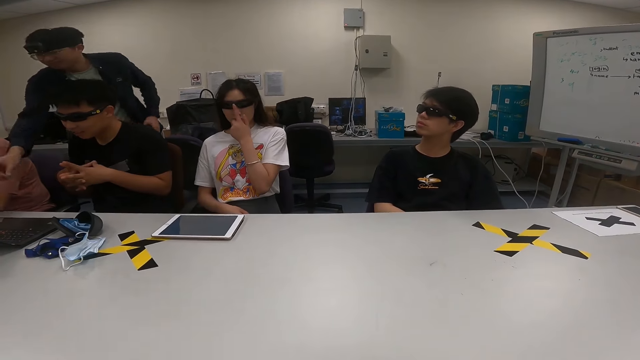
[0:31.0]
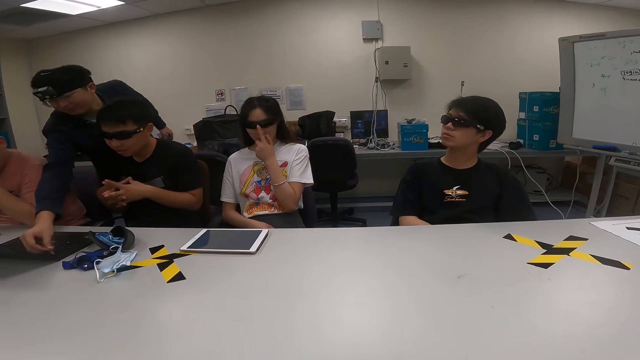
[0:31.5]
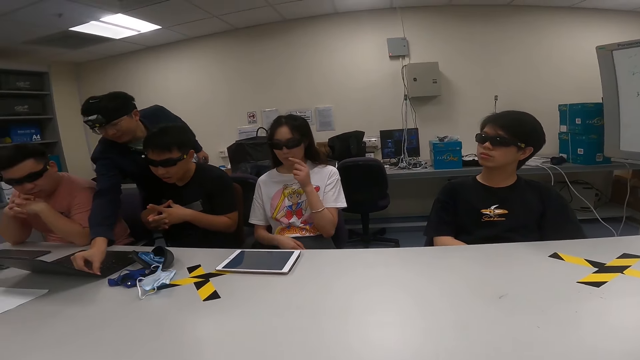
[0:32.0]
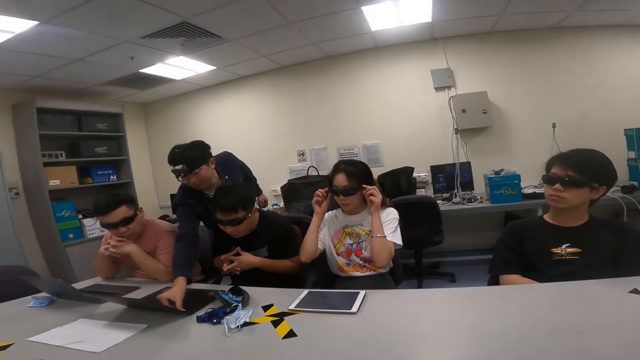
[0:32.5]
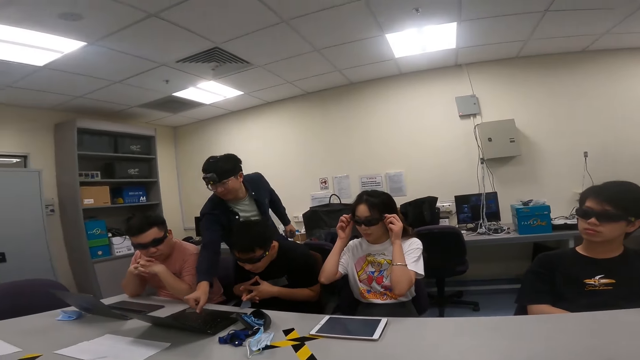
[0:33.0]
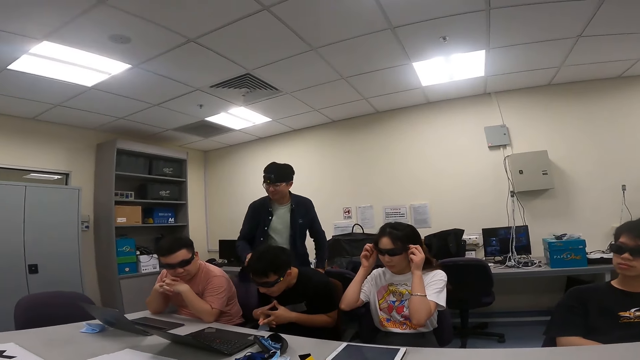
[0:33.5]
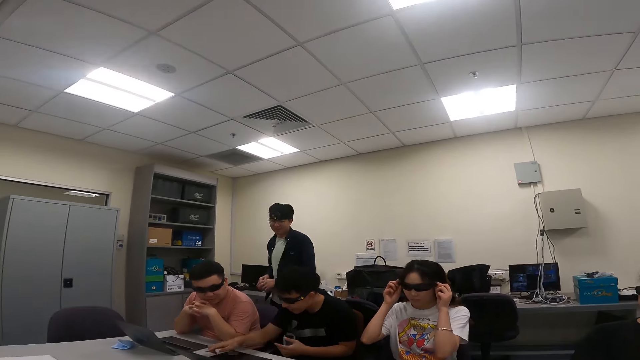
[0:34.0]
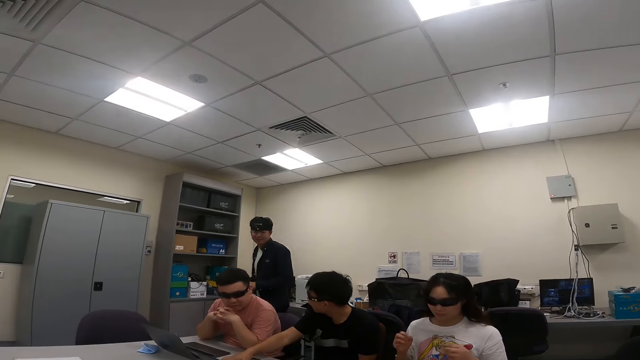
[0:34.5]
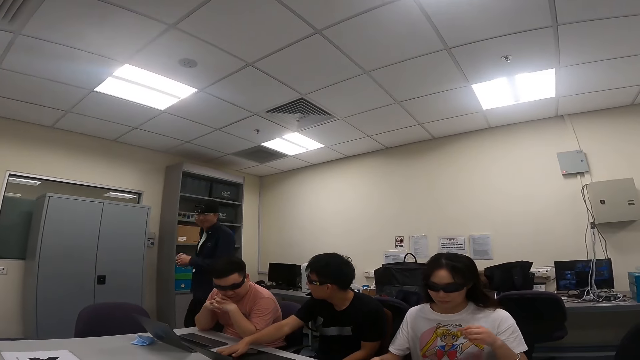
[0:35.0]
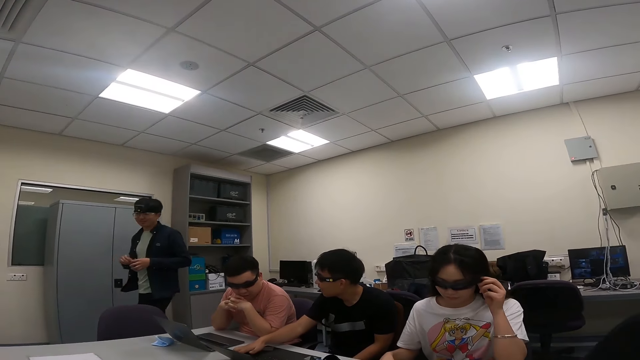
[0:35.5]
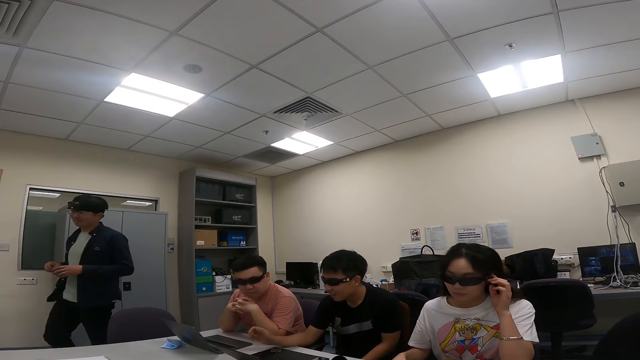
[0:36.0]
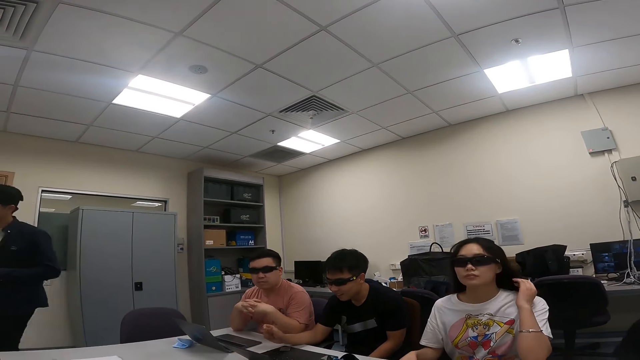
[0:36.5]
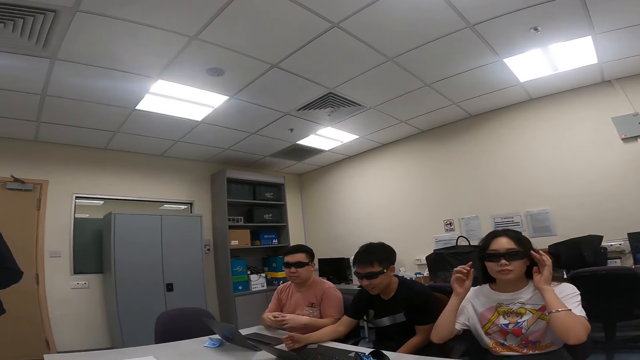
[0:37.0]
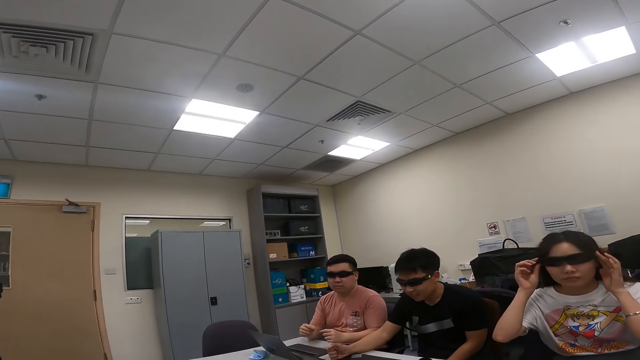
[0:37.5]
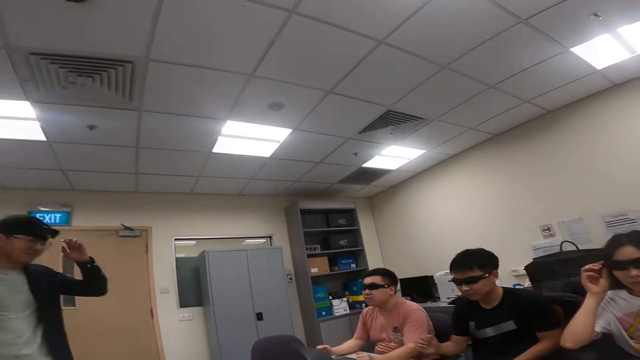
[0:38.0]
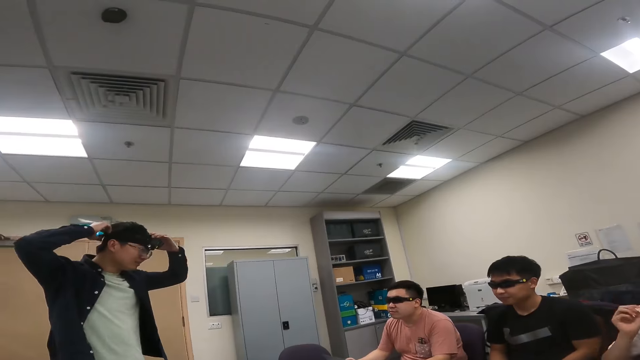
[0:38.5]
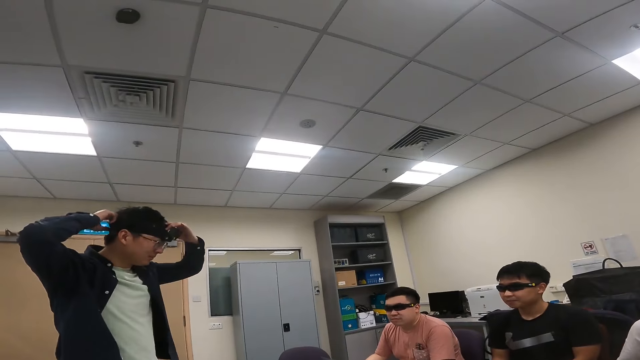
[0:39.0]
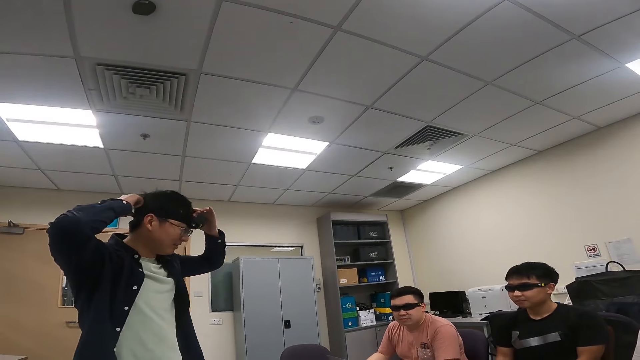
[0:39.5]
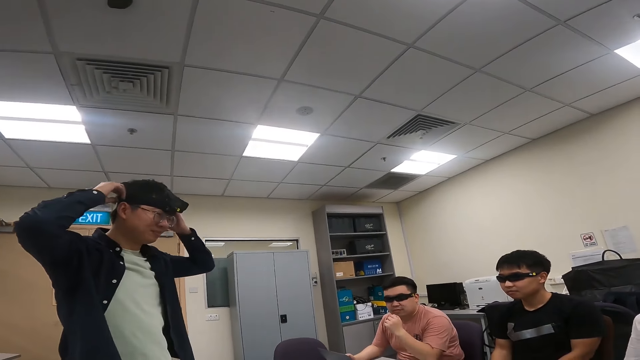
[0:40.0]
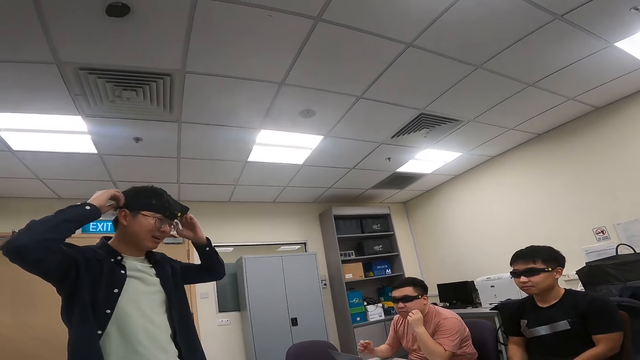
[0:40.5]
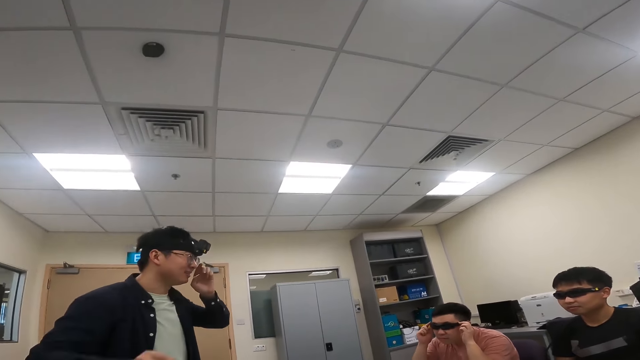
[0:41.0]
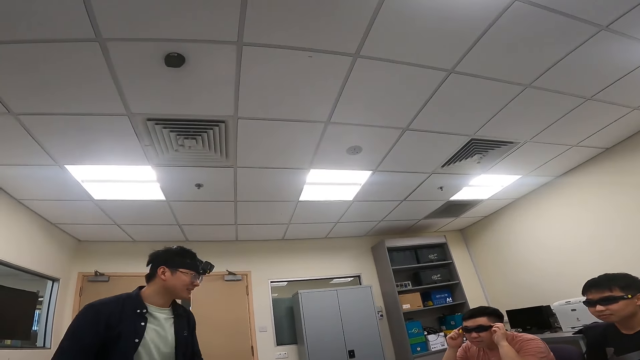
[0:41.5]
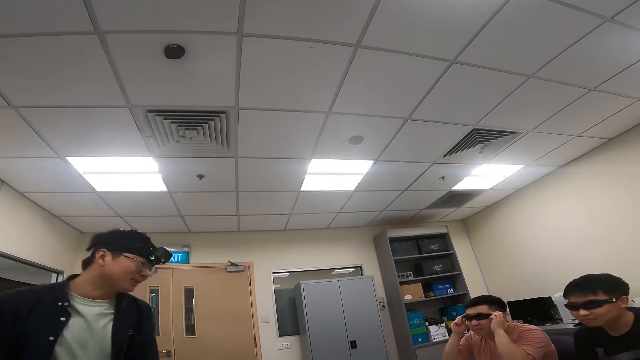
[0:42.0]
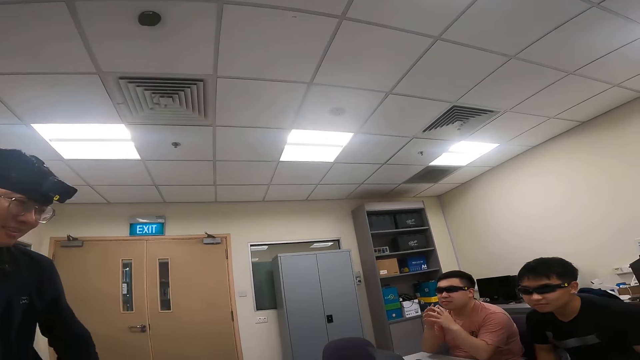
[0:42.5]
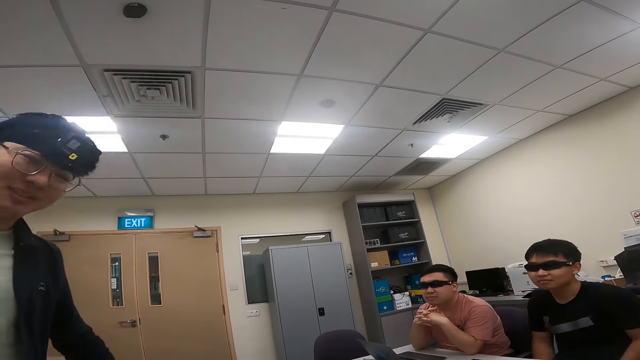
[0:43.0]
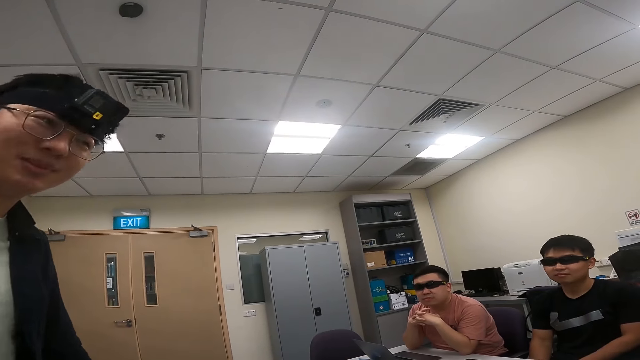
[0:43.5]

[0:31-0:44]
A man sticks the sellotape on the laptop. The man walks in the room. The man is adjusting his camera. The man dialogs with the camera wearer, another man, a third man, a woman and a fourth man.

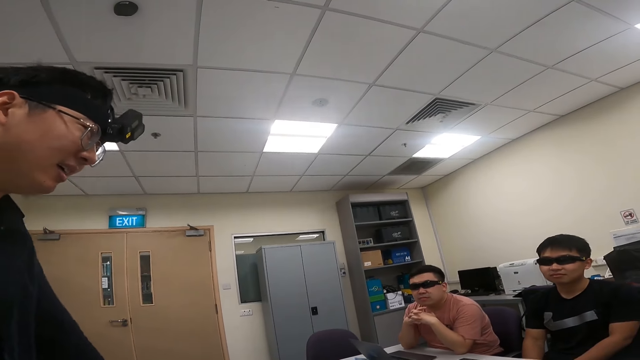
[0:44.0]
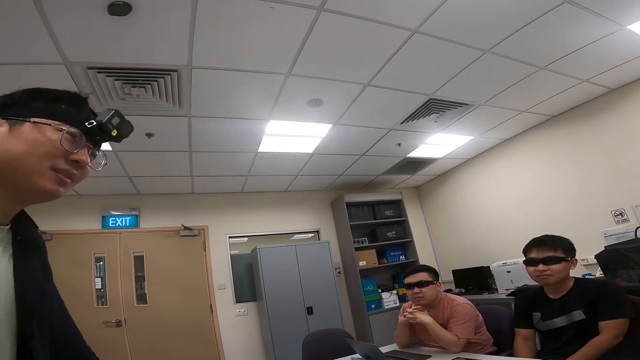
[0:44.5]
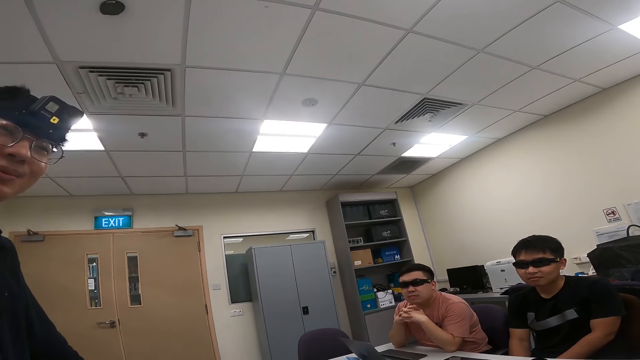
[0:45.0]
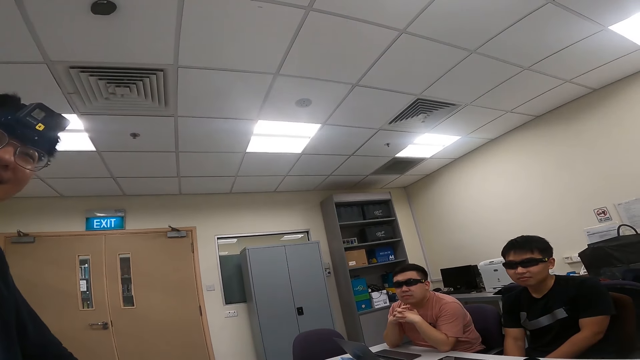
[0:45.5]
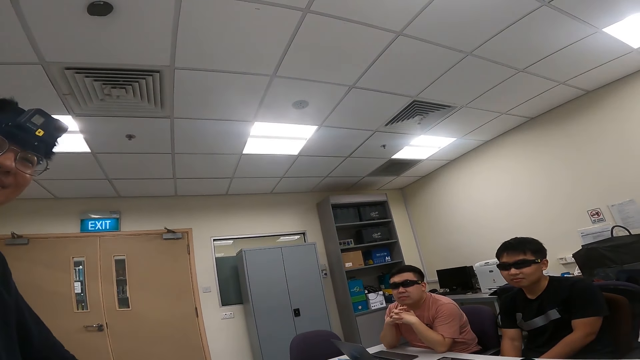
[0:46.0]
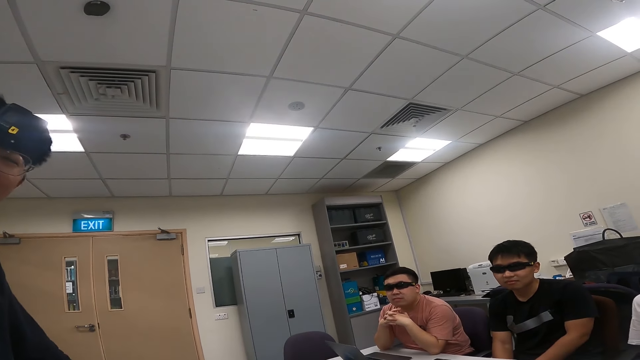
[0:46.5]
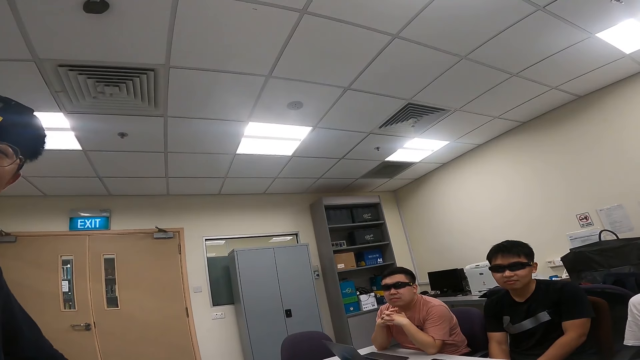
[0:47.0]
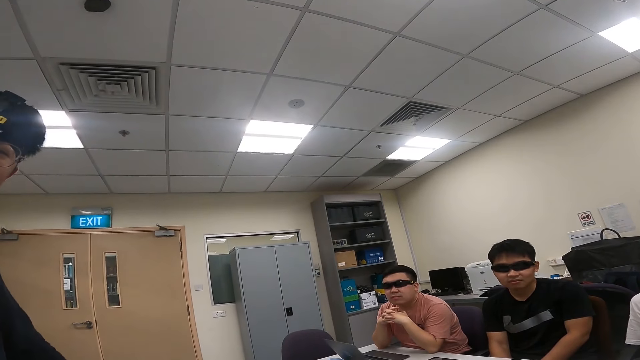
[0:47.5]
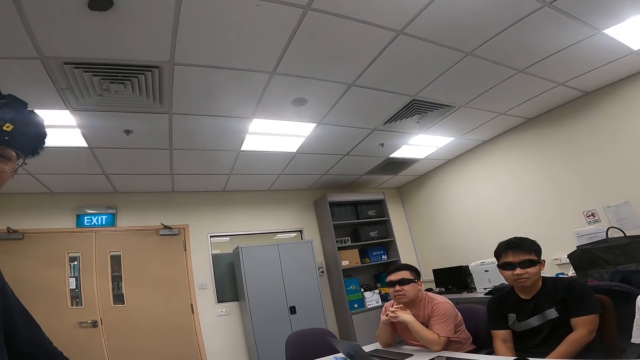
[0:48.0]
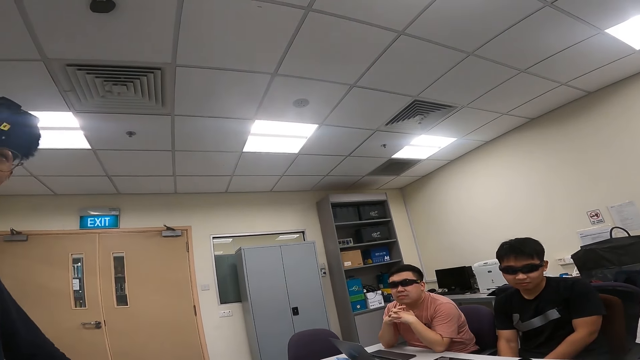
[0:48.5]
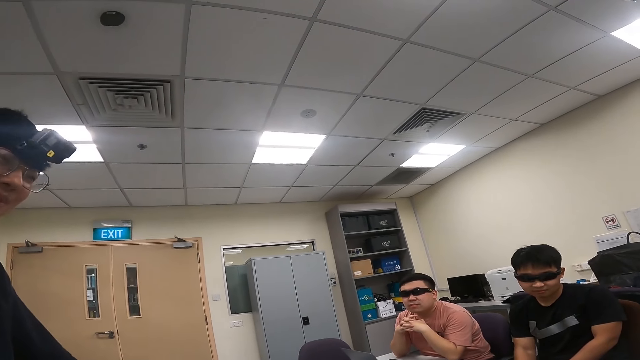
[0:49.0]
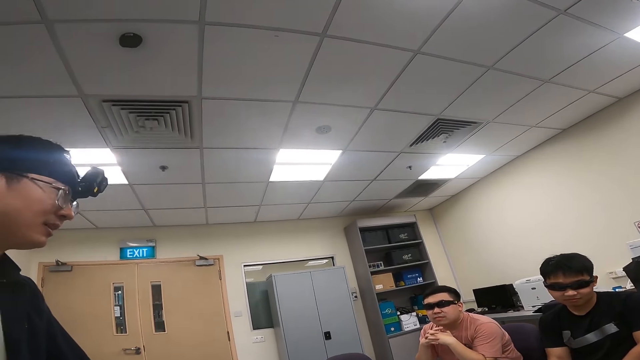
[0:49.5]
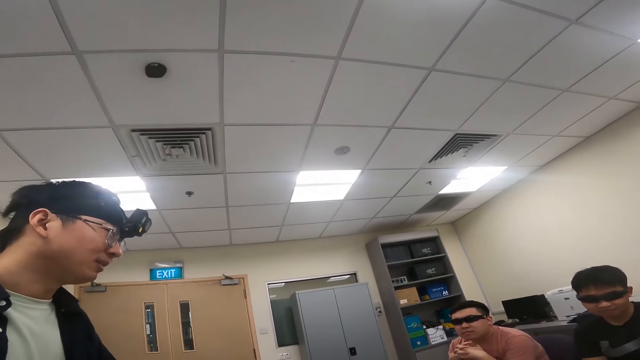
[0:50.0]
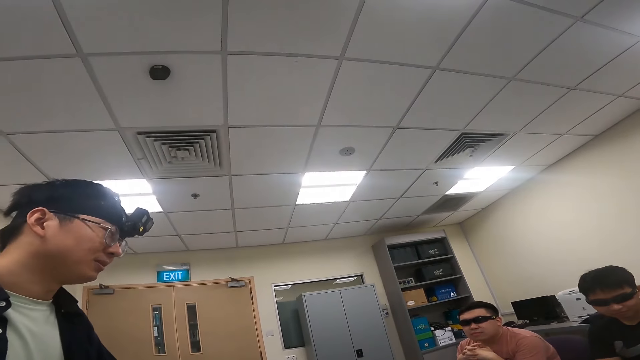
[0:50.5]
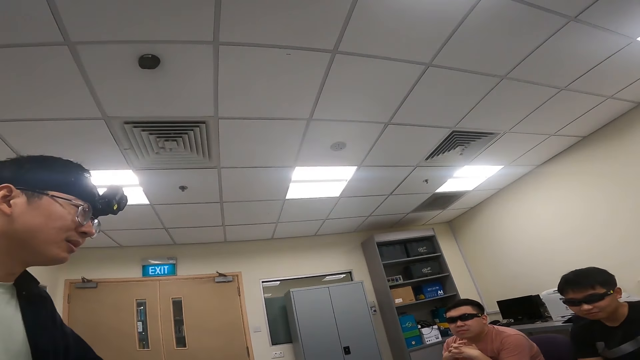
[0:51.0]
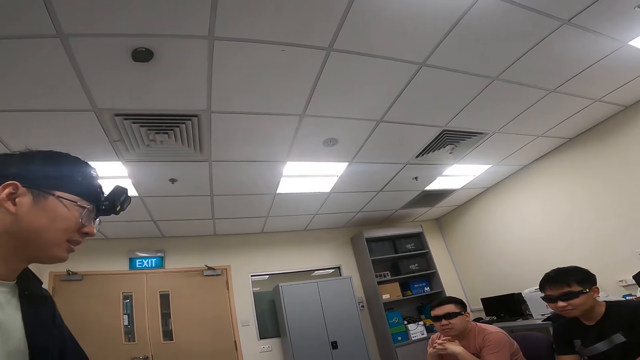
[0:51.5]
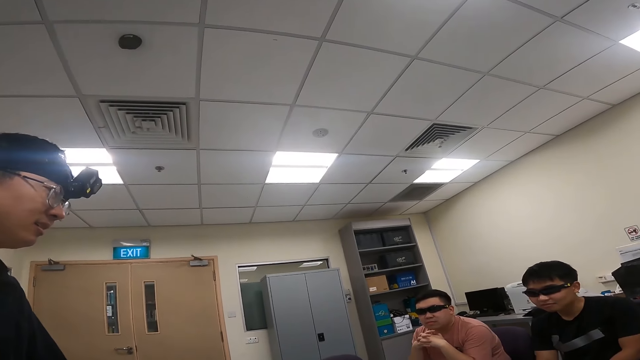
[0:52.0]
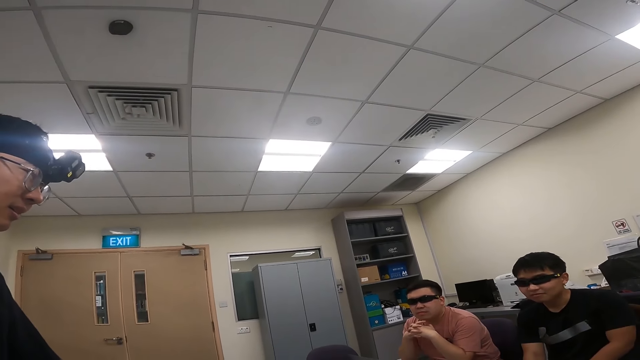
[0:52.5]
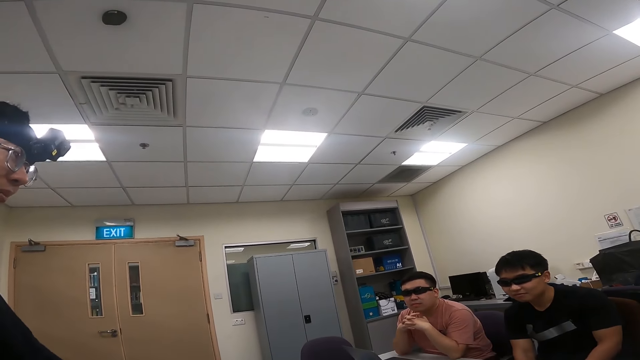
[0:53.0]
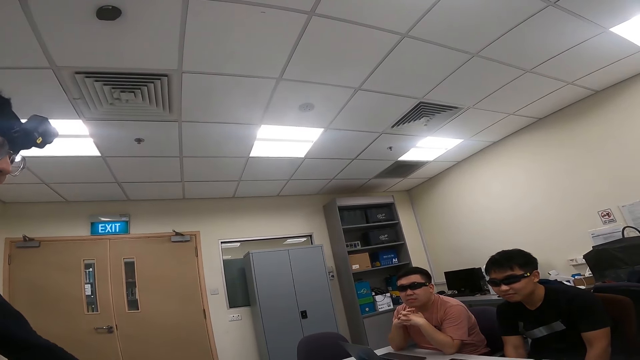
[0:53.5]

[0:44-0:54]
A person is explaining something.
